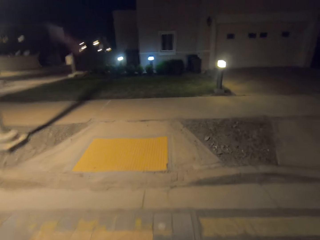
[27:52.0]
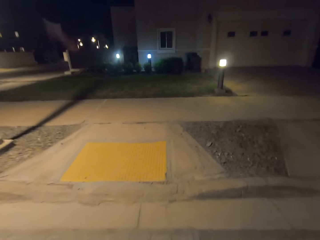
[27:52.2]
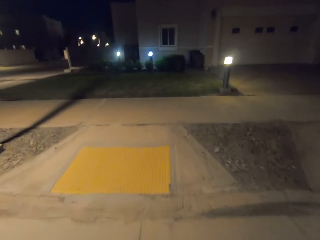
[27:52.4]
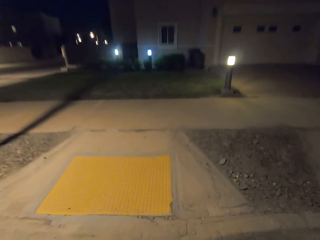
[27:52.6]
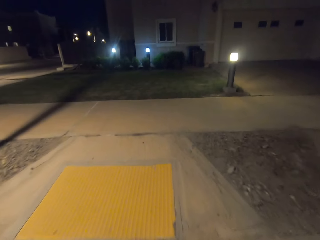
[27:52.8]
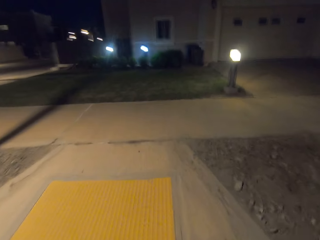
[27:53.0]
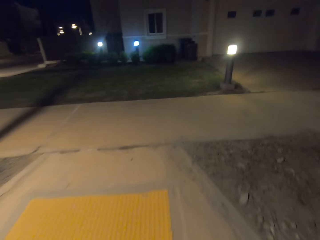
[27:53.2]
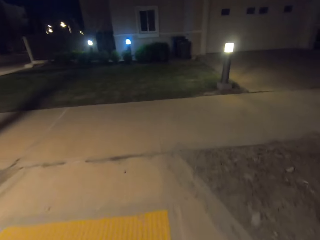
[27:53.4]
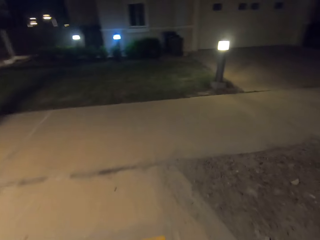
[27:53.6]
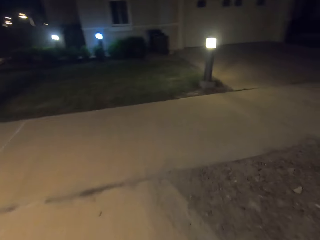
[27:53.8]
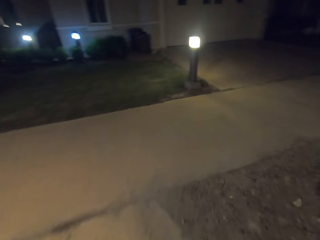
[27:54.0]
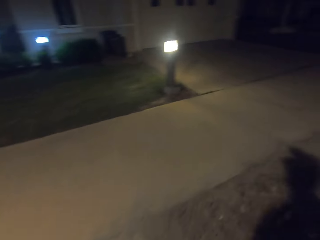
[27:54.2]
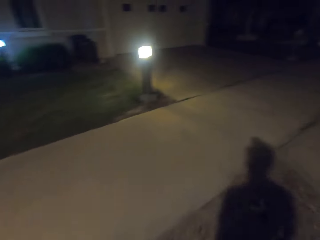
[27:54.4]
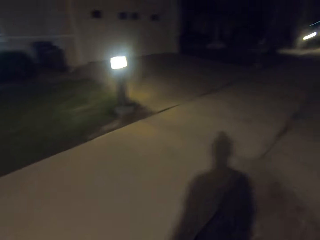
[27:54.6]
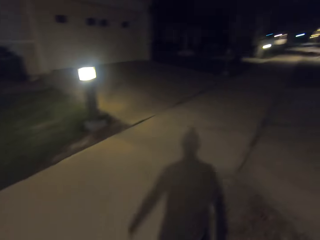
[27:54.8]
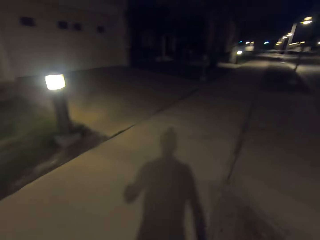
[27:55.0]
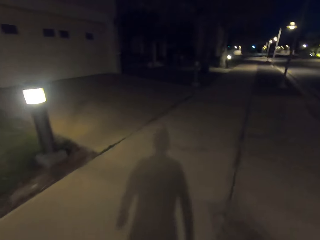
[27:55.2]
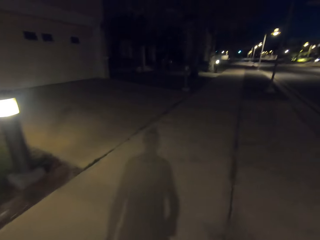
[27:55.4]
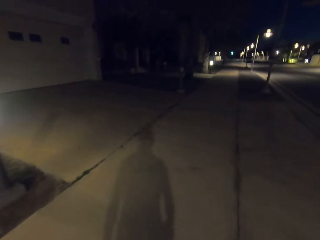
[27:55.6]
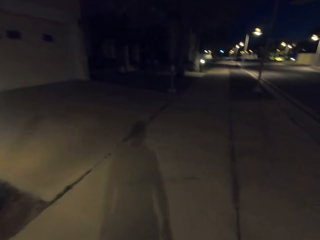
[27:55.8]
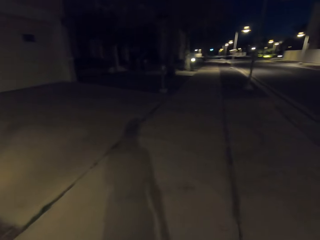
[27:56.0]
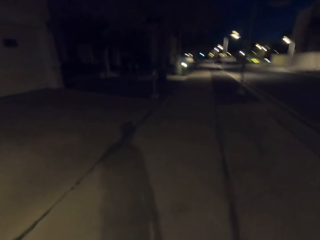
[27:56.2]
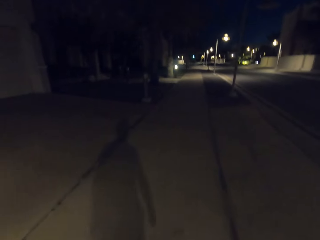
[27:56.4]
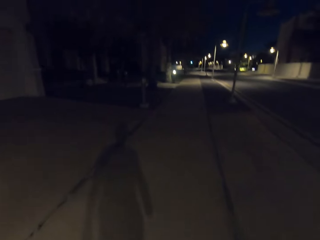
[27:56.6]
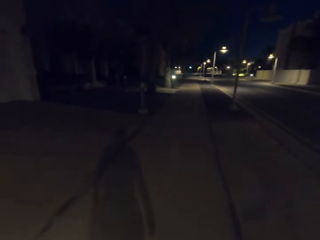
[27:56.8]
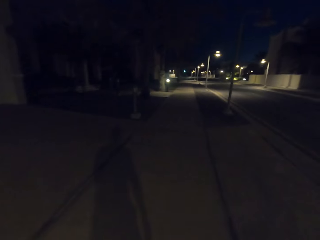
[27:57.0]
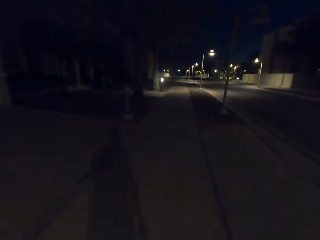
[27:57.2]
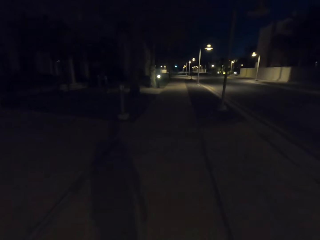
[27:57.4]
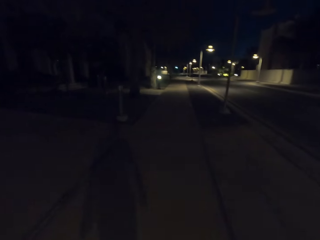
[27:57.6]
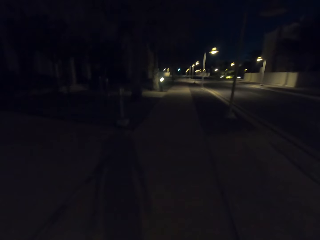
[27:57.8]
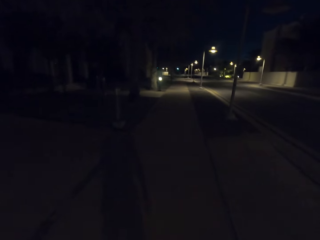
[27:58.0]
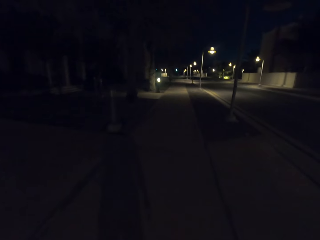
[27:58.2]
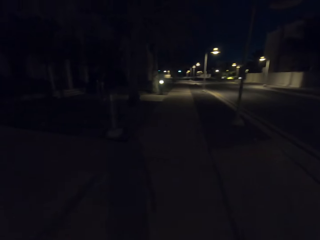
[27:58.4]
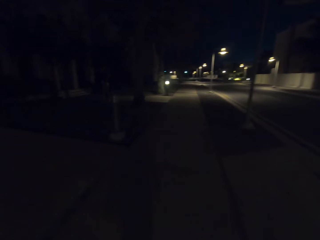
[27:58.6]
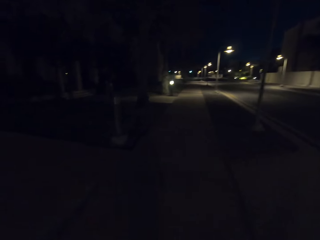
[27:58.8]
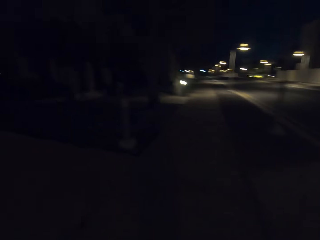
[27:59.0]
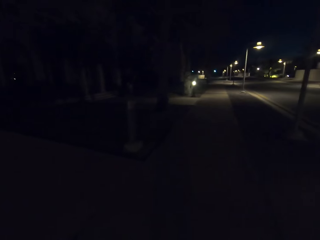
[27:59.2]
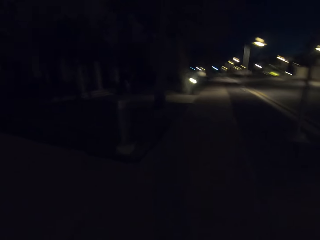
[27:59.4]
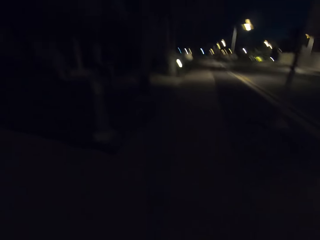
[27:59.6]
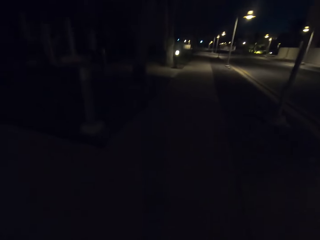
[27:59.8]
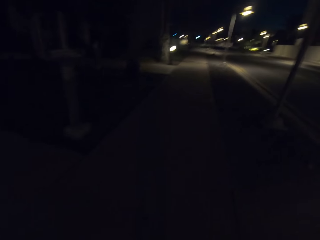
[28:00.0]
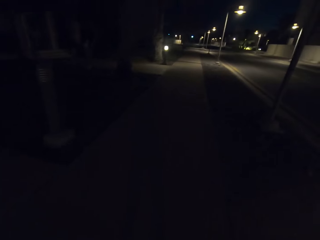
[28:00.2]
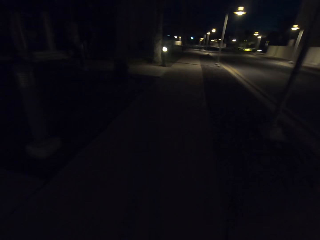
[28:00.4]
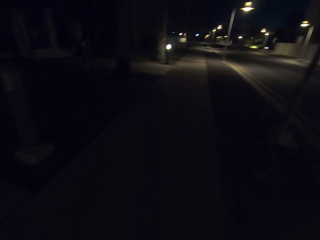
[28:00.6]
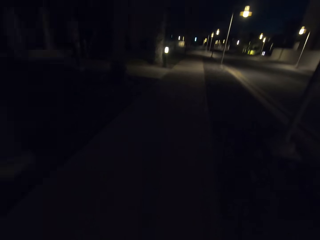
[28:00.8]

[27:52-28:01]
The camera wearer walks along the sidewalk.

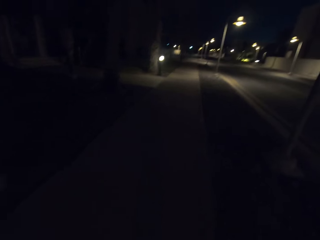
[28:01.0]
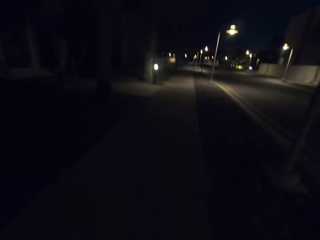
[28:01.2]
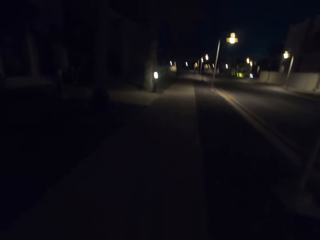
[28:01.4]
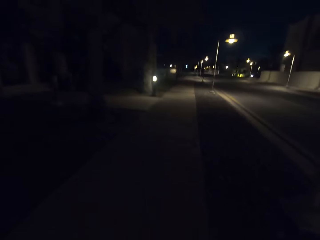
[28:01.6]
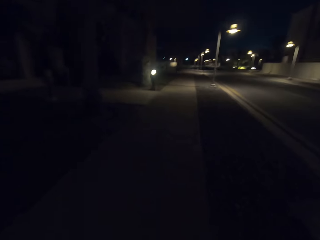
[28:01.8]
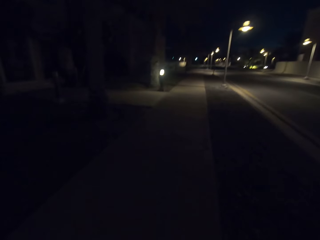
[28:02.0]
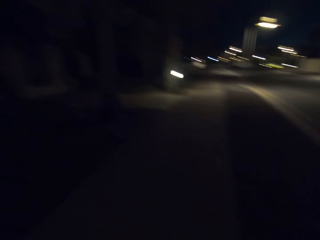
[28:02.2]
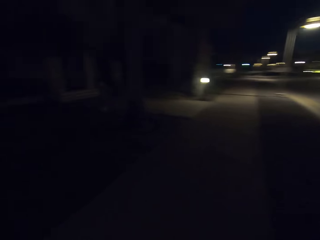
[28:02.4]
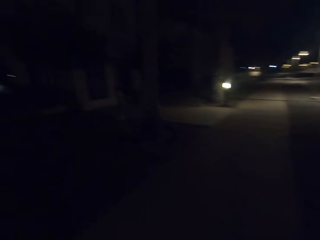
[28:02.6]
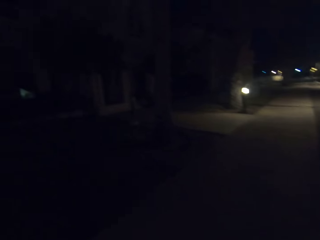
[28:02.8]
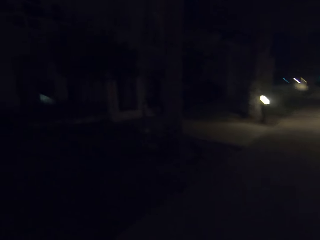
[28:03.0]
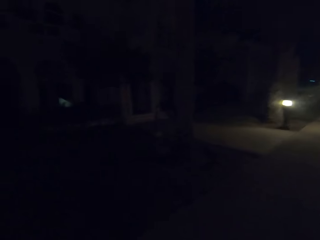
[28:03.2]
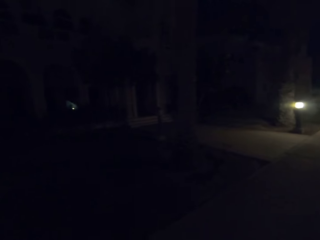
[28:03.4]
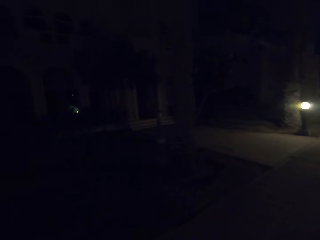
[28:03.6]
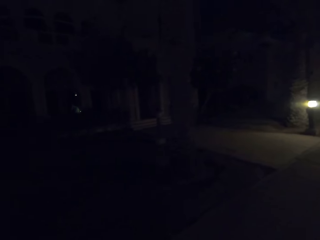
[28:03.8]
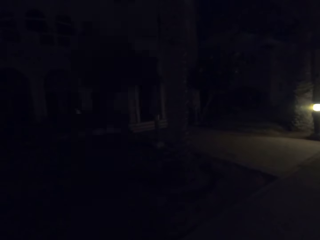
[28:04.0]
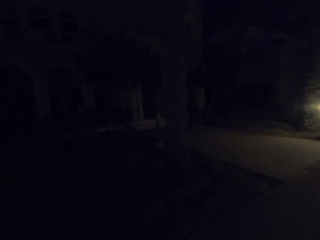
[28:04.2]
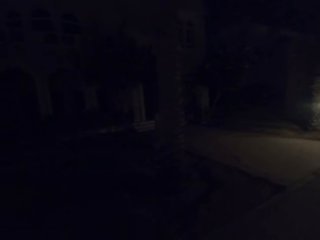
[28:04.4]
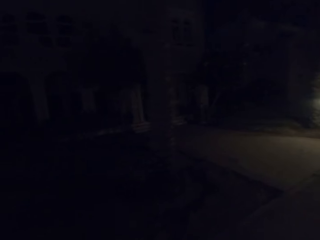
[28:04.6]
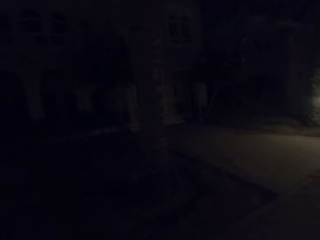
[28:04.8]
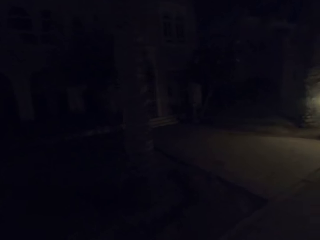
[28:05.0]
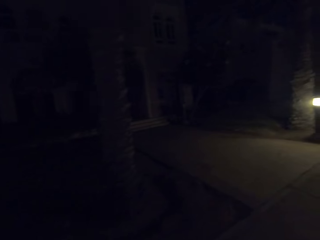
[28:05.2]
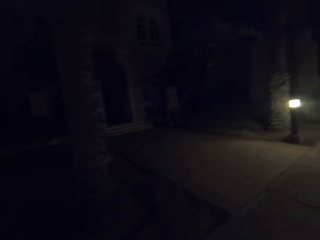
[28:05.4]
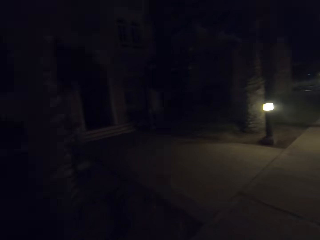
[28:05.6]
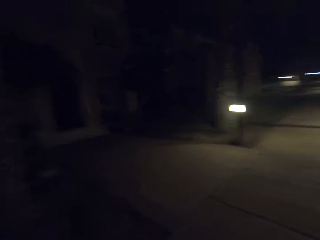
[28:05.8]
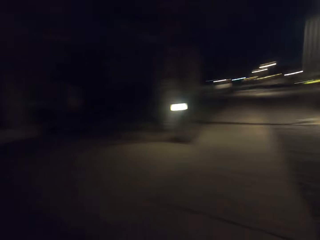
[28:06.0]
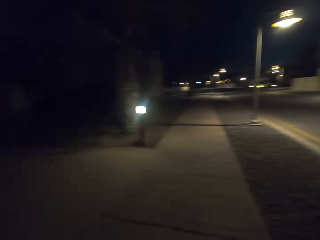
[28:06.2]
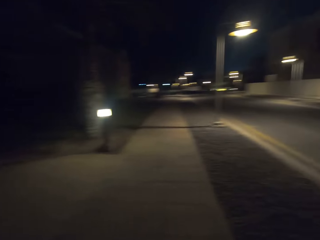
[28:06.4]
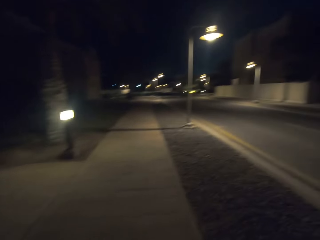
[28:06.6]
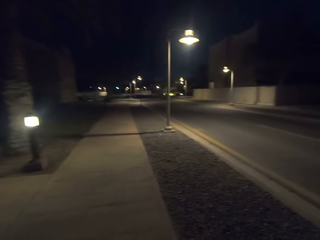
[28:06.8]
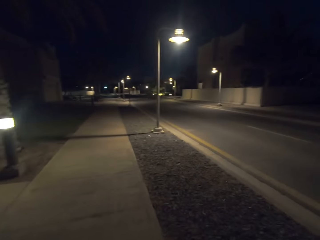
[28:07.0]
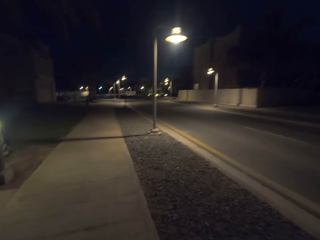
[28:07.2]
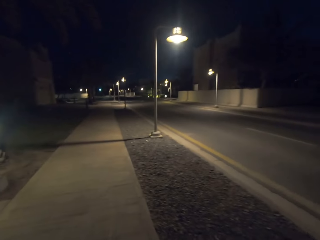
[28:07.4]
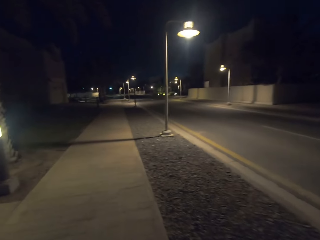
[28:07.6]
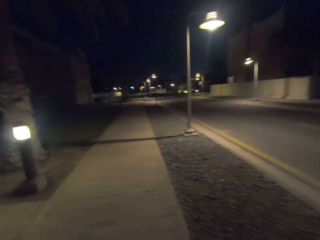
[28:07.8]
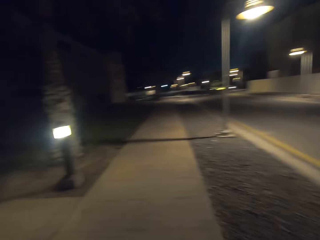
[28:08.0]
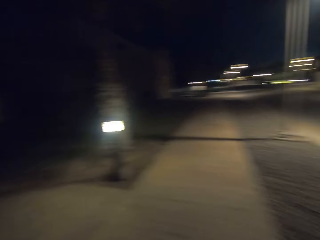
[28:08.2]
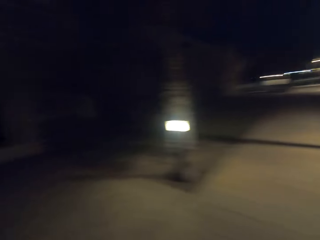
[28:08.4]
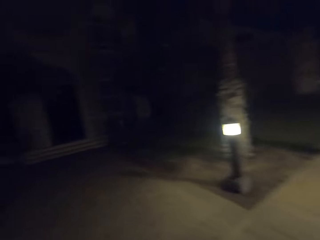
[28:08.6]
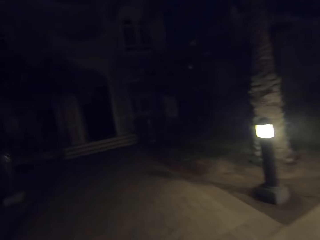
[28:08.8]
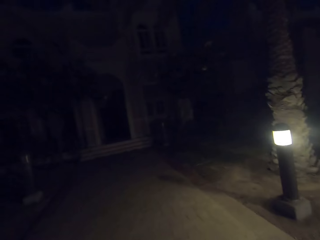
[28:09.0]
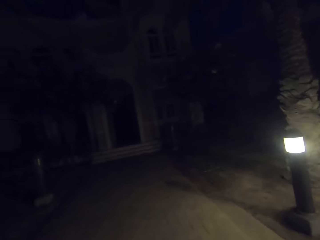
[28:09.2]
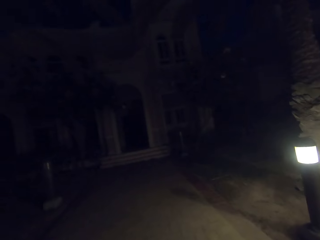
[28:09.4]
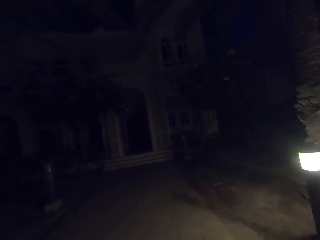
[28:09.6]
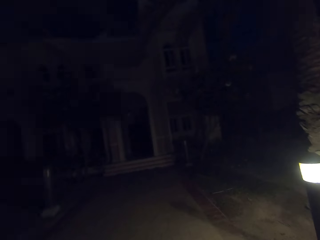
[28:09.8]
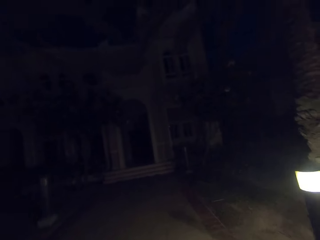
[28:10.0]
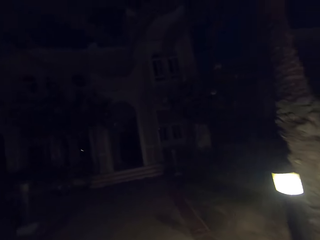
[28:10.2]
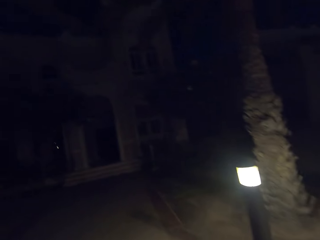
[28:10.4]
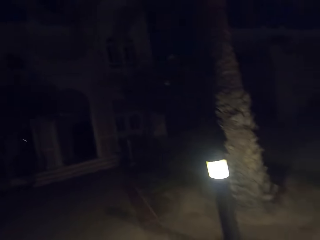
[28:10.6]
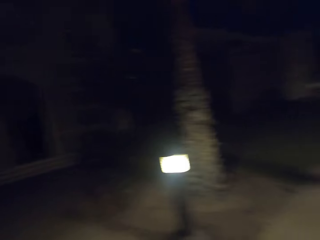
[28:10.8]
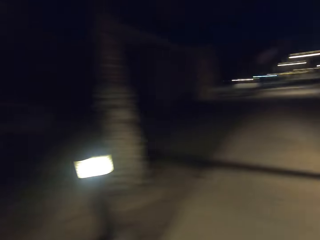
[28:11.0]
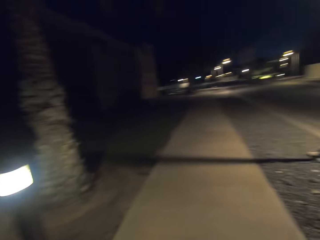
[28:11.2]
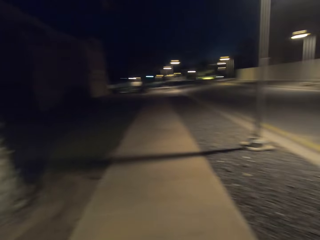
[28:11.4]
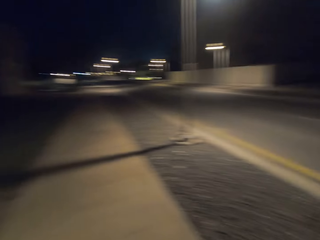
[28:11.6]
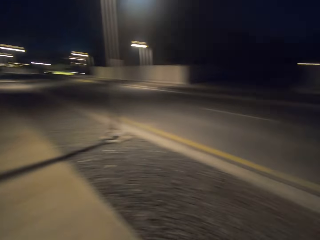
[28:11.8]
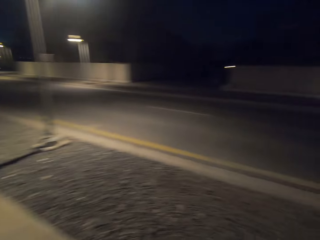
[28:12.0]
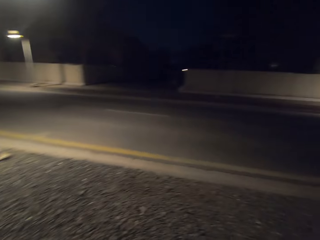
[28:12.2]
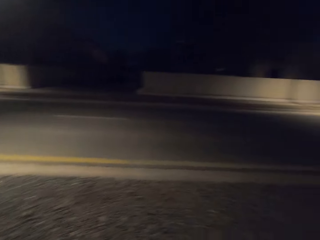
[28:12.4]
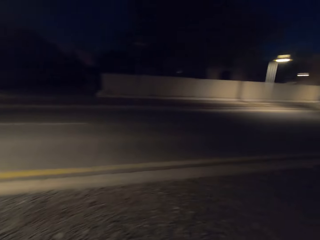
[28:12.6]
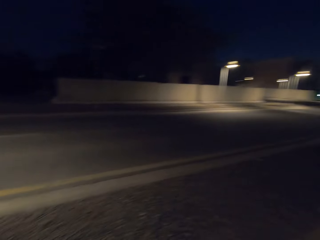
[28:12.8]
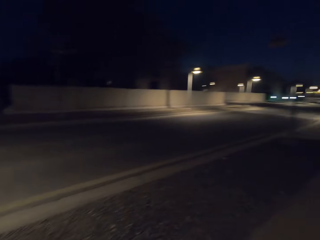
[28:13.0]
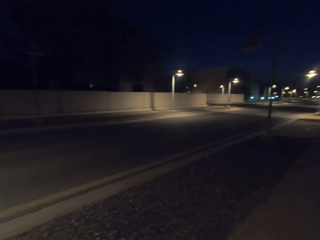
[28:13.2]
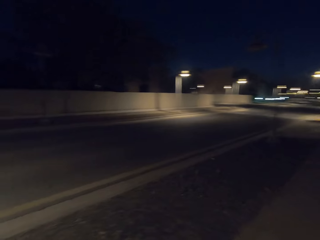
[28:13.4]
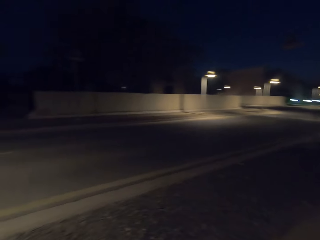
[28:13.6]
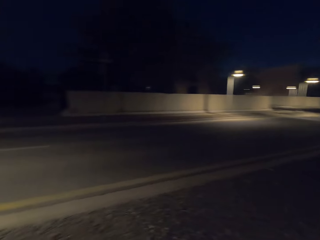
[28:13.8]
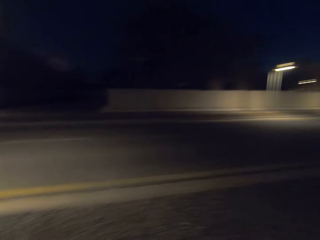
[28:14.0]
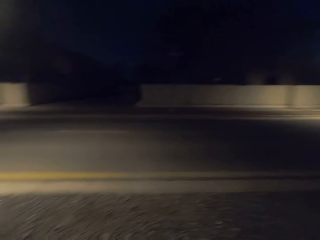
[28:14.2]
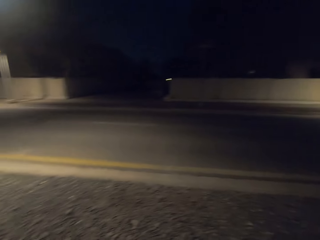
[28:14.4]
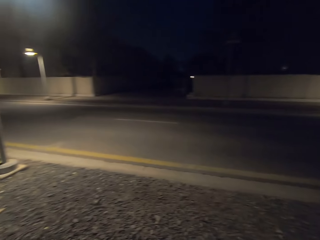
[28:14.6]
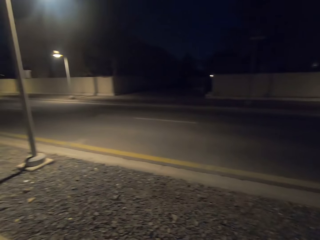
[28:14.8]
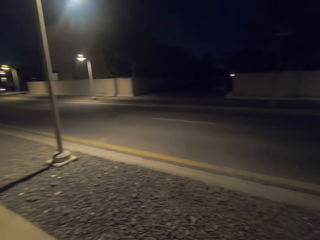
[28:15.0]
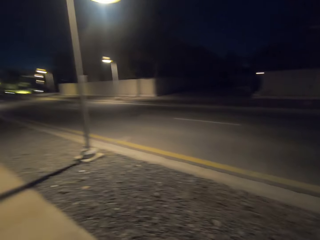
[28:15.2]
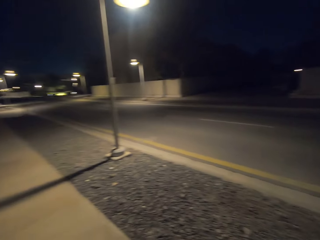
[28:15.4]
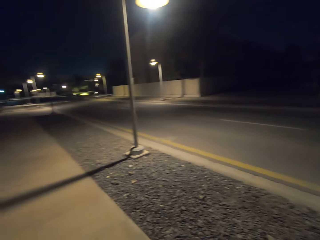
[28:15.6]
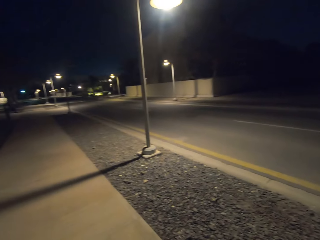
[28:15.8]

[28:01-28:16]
The camera wearer looks around the neighborhood. They walk along the sidewalk and look around the road.
